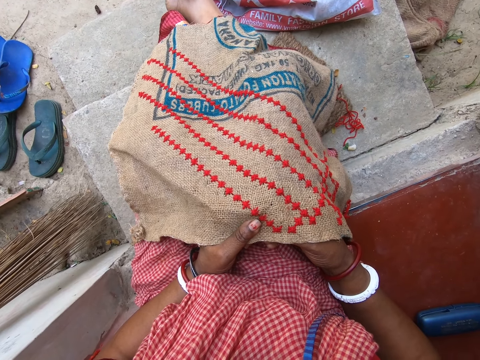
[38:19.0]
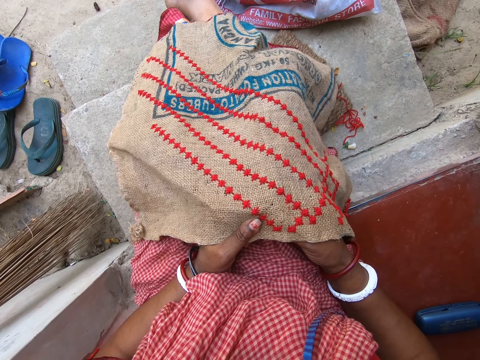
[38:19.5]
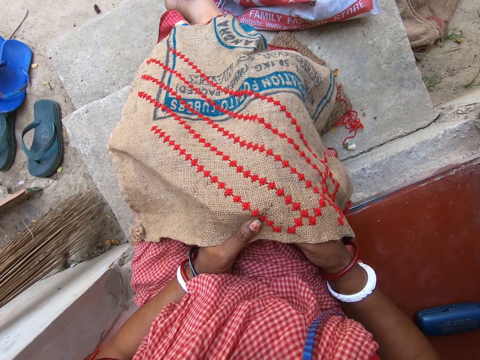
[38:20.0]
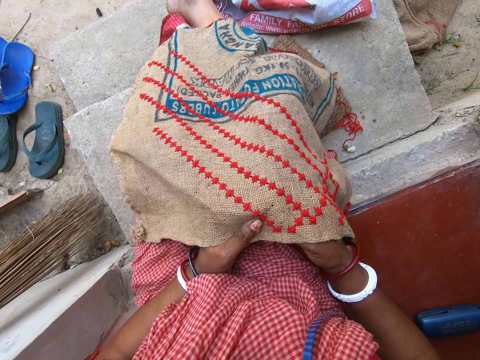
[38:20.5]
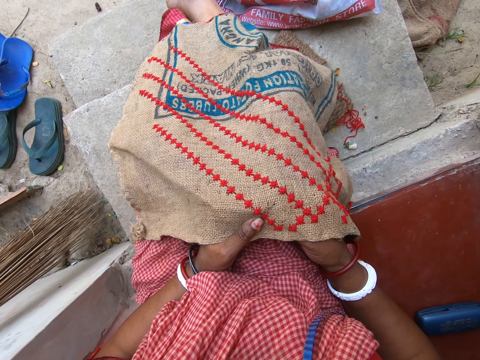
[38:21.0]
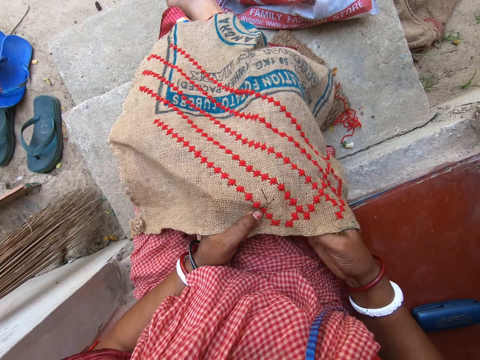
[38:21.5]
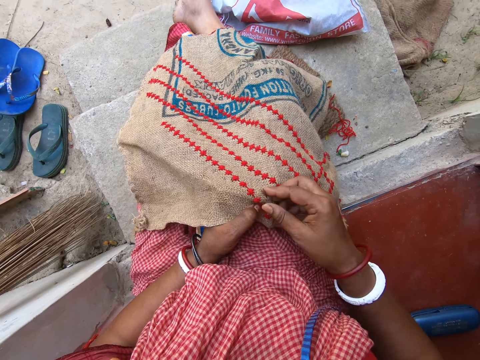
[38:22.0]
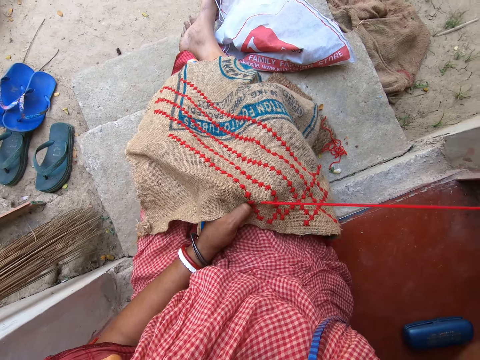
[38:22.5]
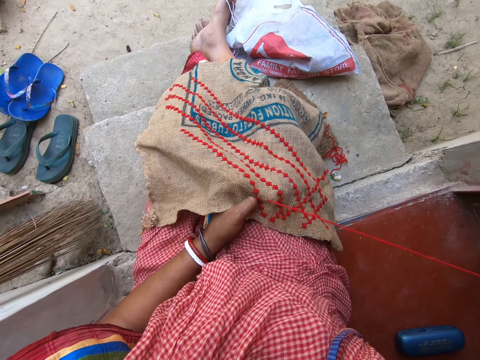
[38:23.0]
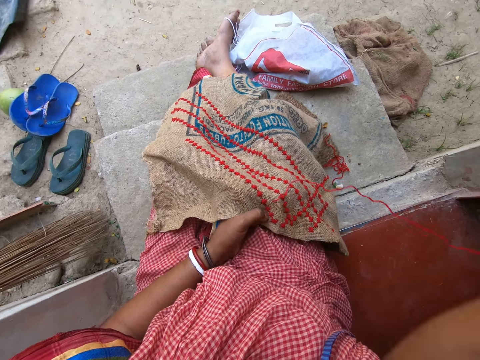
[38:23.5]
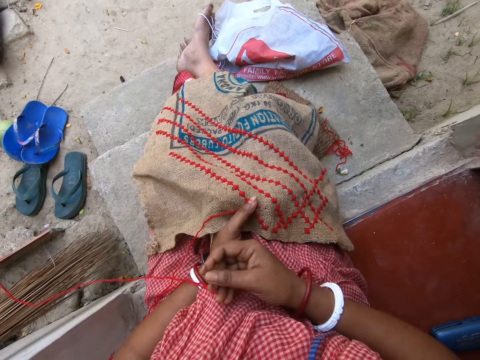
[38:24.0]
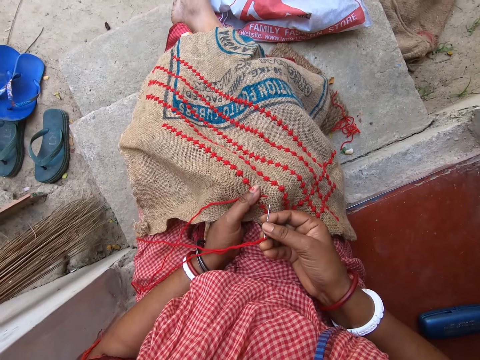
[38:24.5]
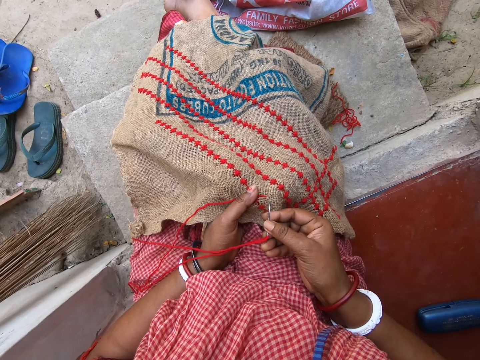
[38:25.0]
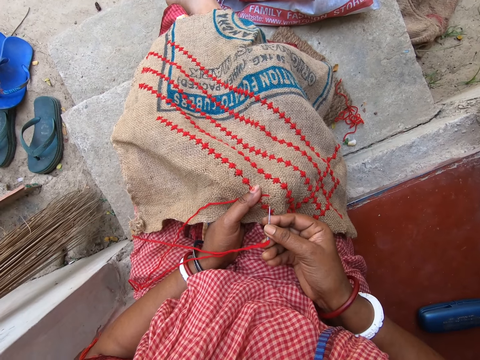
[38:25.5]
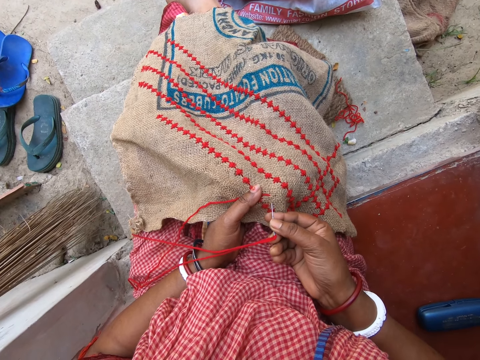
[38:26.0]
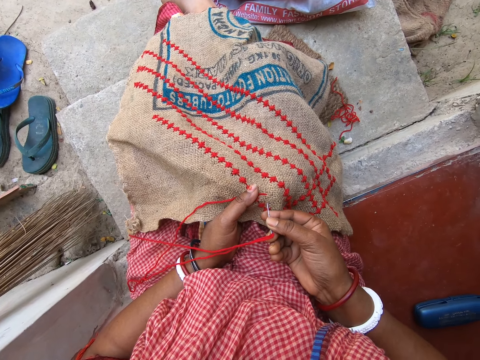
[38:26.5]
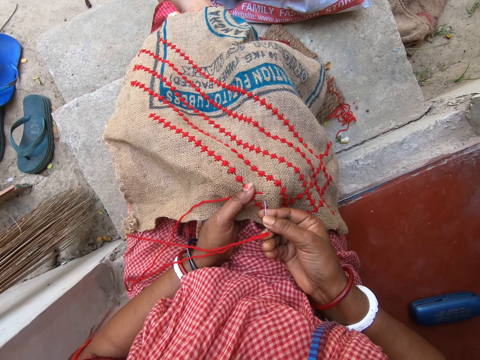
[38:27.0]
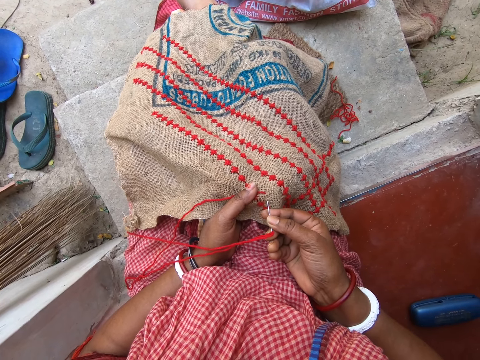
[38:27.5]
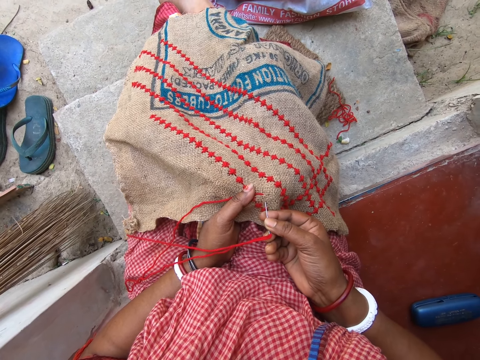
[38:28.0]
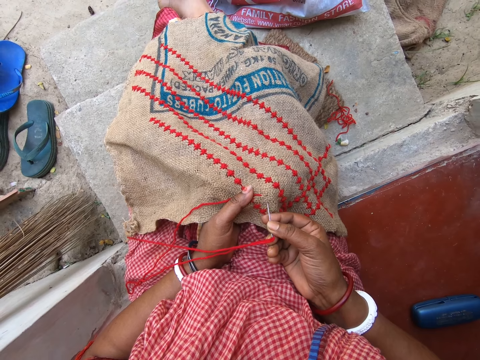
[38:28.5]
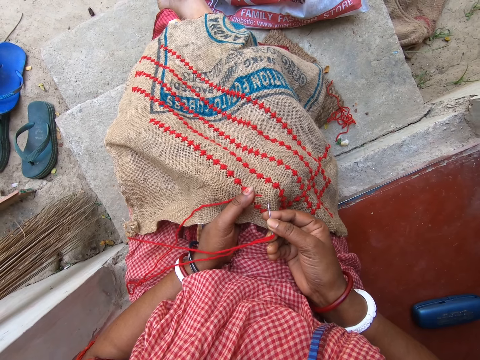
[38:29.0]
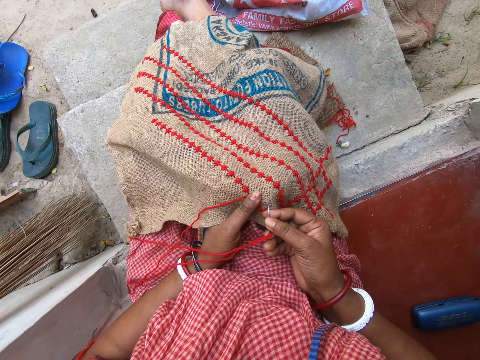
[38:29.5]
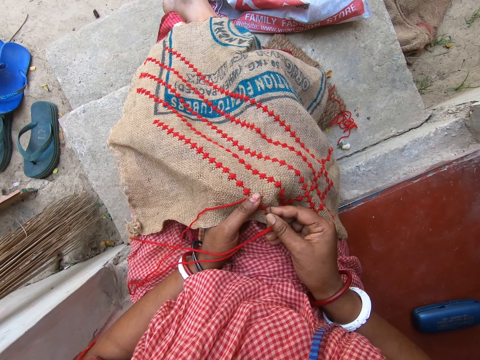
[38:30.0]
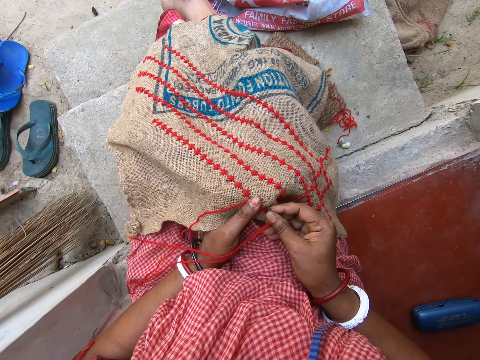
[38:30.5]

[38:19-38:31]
The camera wearer sews the cloth in her left hand with the wool and the needle in her right hand.

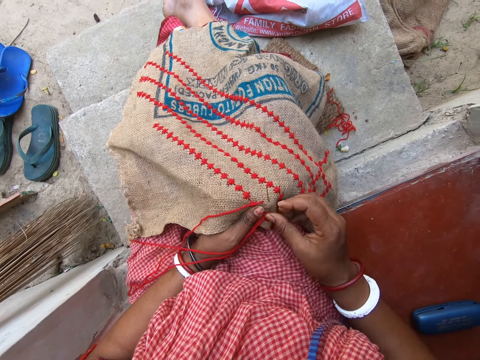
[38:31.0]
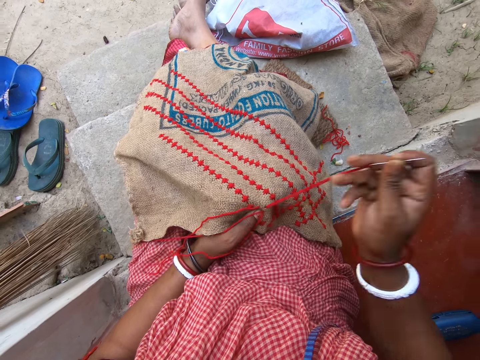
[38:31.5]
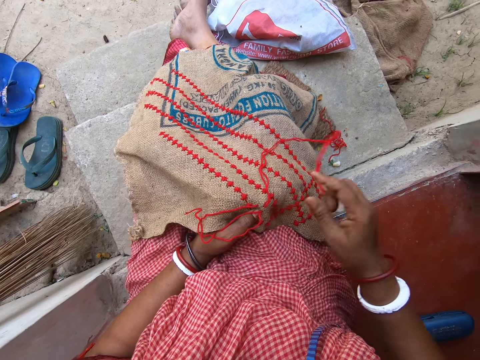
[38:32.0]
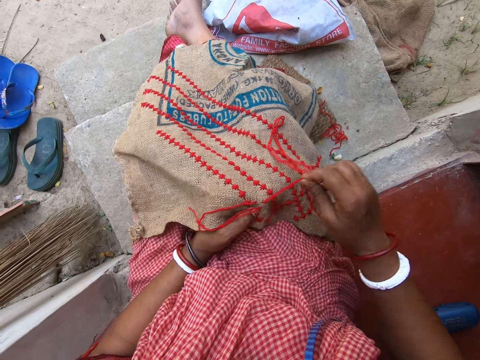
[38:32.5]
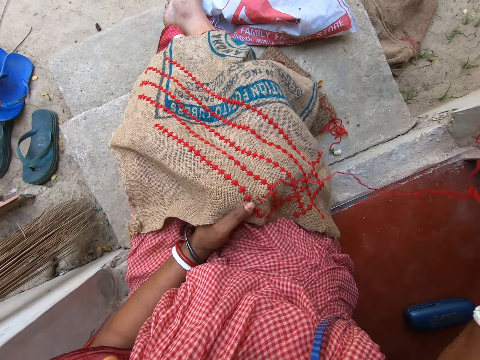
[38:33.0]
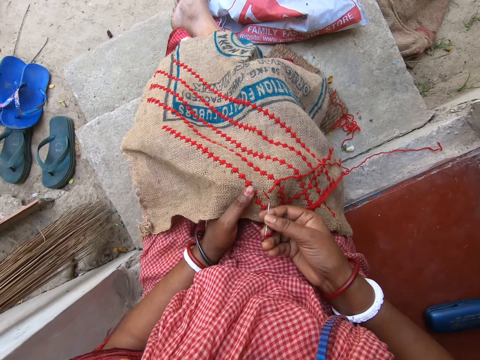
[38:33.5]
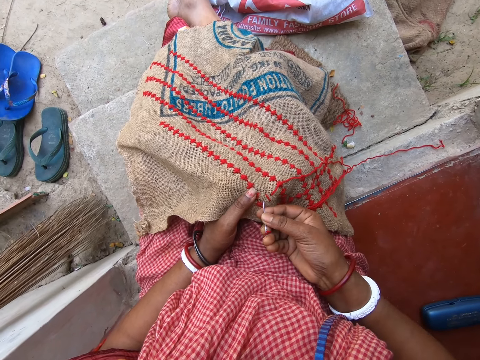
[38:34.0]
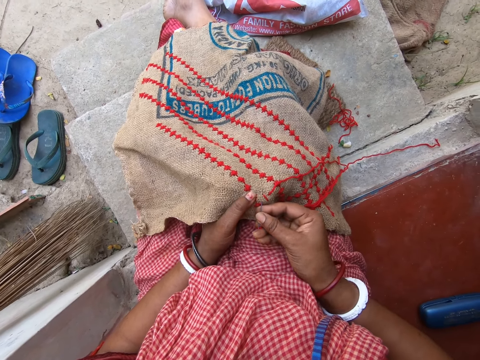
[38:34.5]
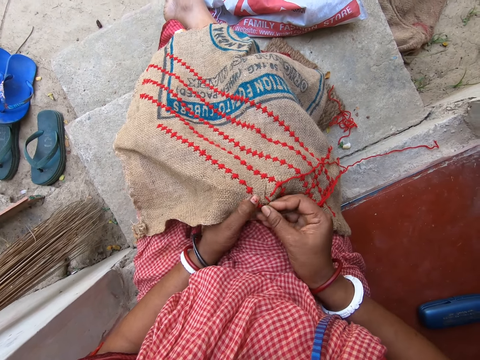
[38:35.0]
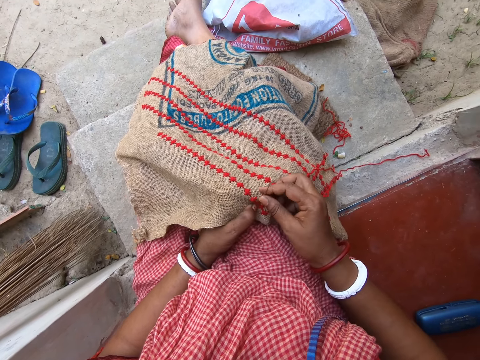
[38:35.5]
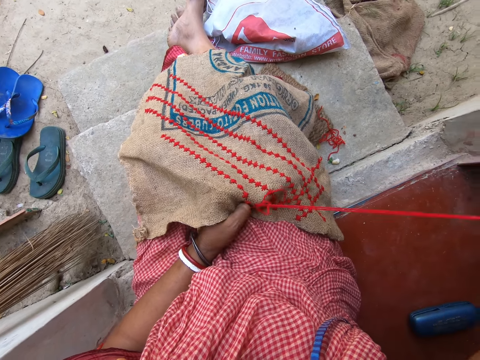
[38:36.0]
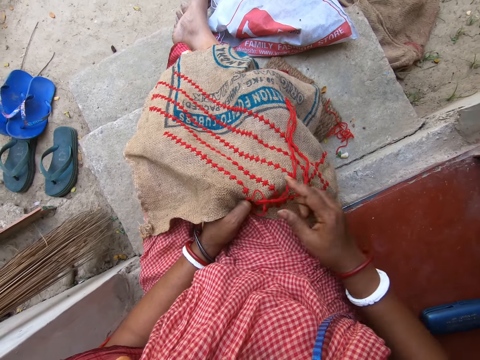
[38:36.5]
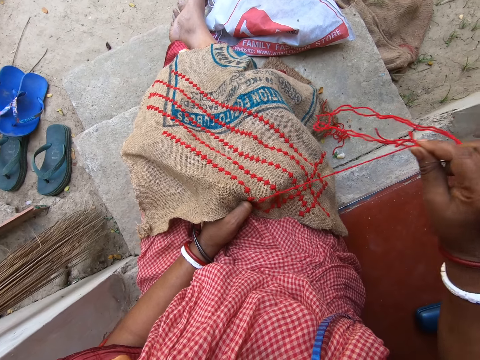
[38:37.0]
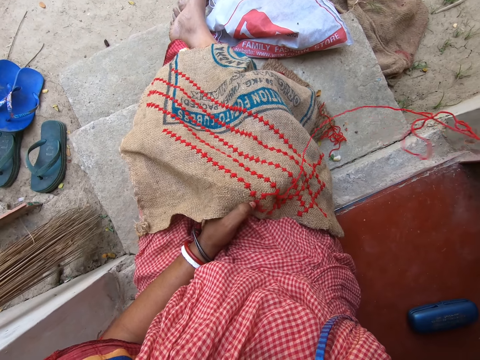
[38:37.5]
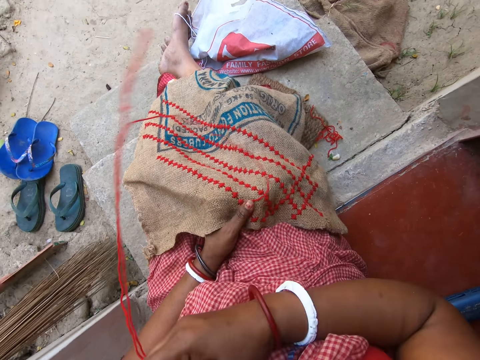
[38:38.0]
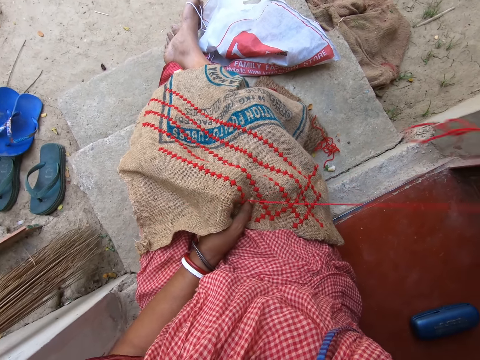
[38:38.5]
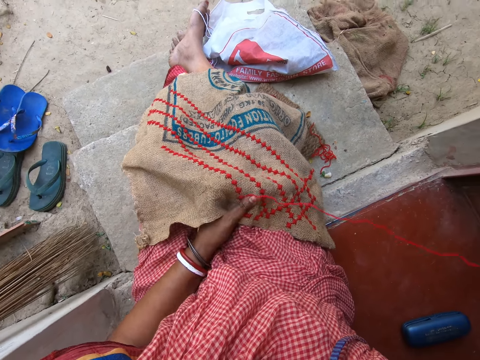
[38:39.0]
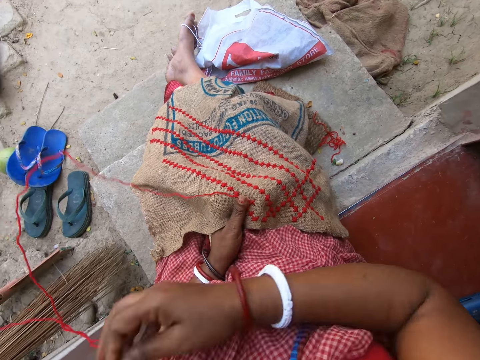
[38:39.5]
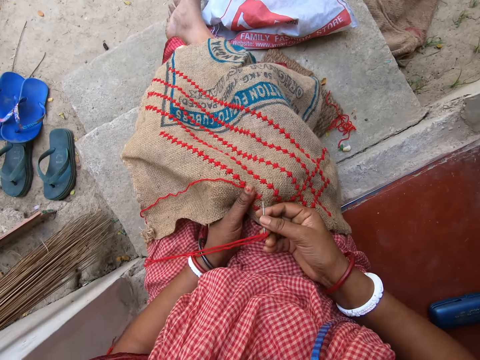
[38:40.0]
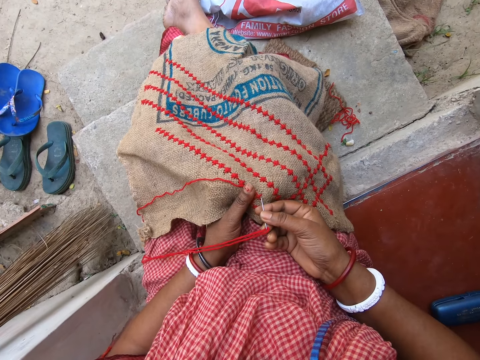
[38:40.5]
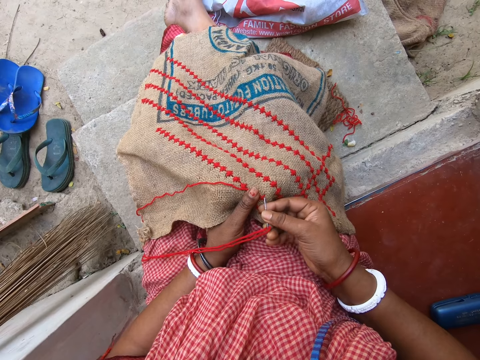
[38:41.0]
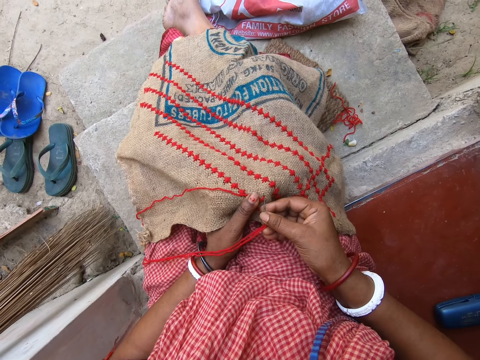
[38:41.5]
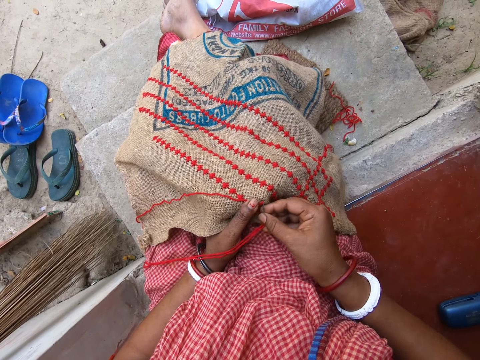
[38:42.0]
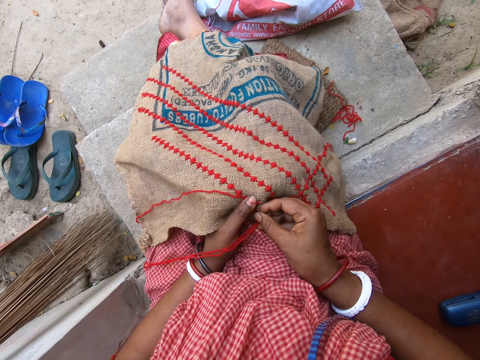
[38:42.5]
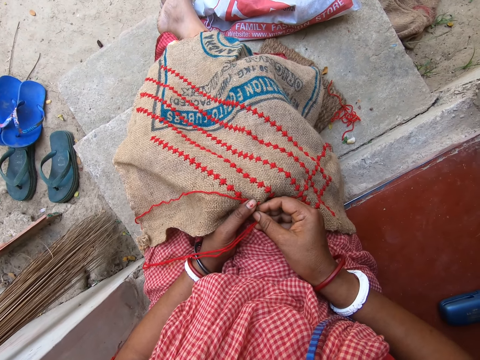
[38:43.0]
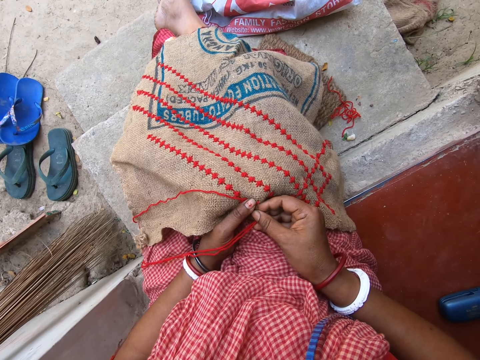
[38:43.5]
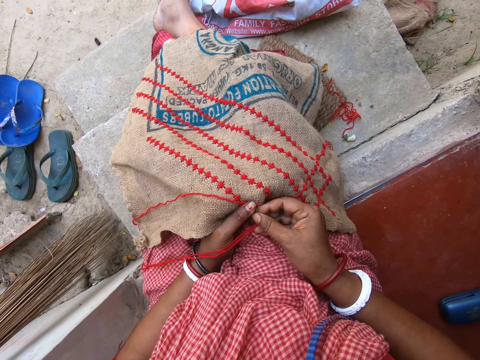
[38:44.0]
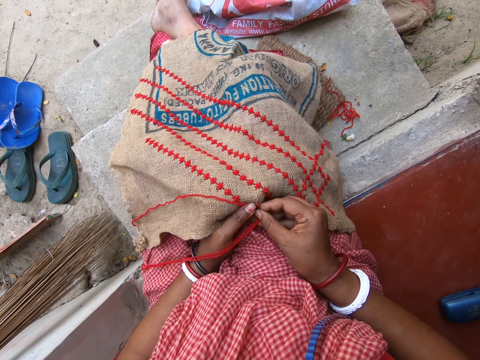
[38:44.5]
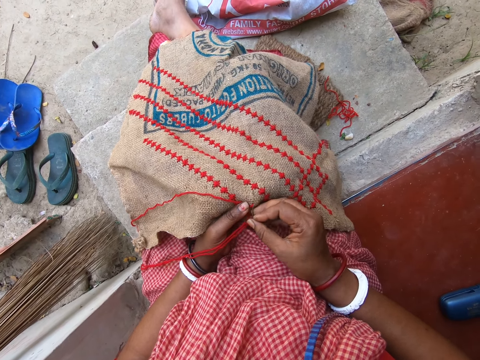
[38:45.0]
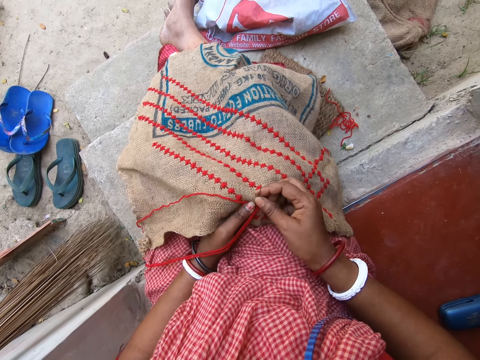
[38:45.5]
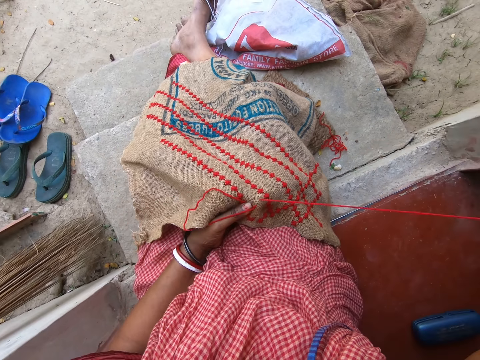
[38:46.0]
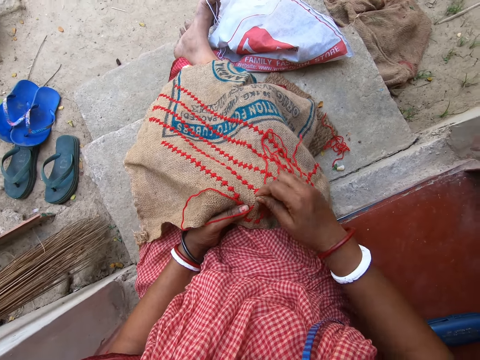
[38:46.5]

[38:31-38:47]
The camera wearer pulls the yarn. They knit the sack. They pull the yarn and throw the yarn aside. They pull the yarn and throw the yarn aside. They knit the sack.
